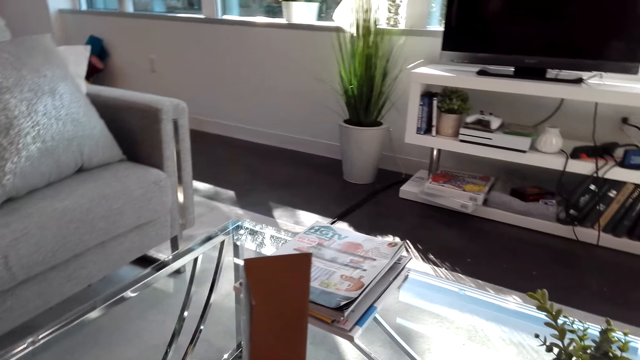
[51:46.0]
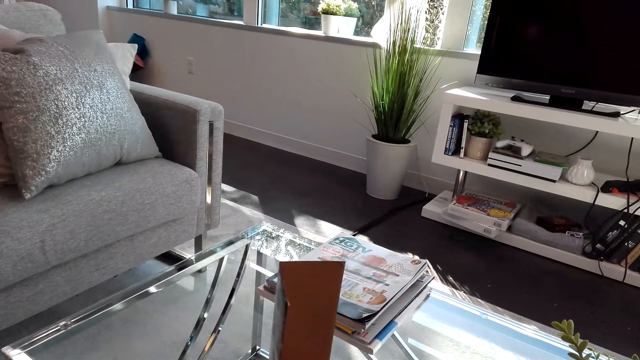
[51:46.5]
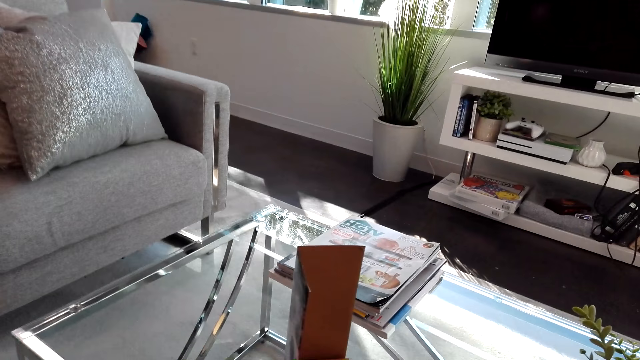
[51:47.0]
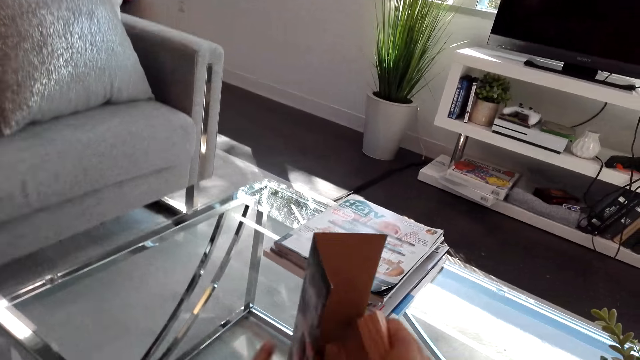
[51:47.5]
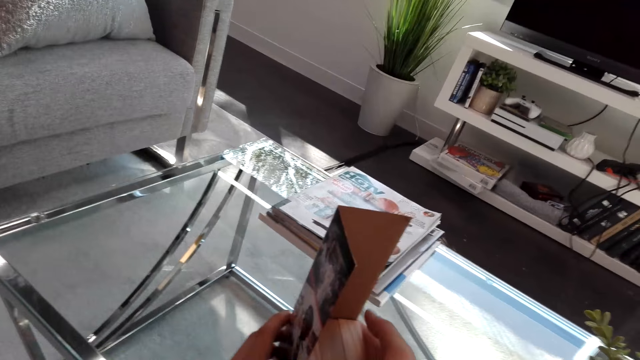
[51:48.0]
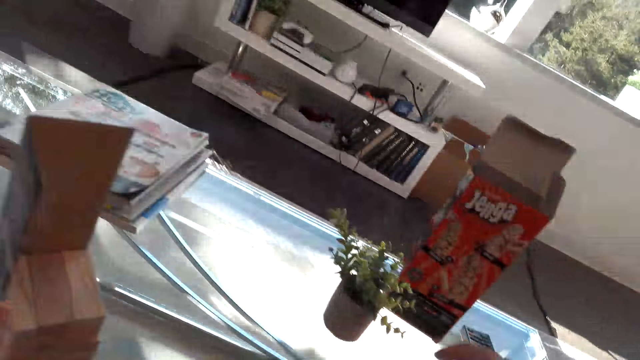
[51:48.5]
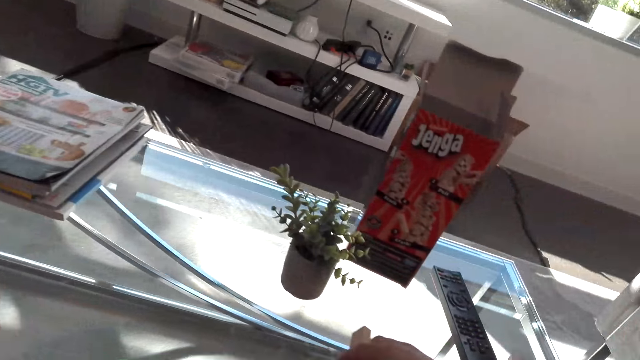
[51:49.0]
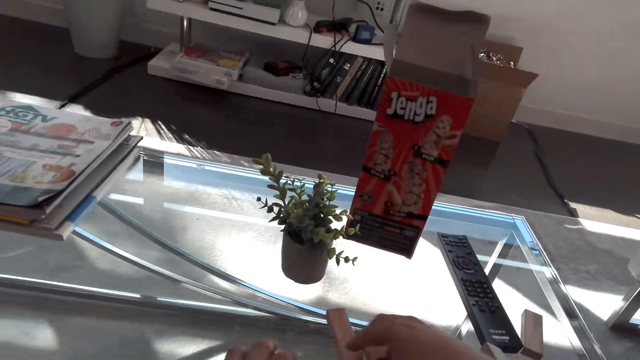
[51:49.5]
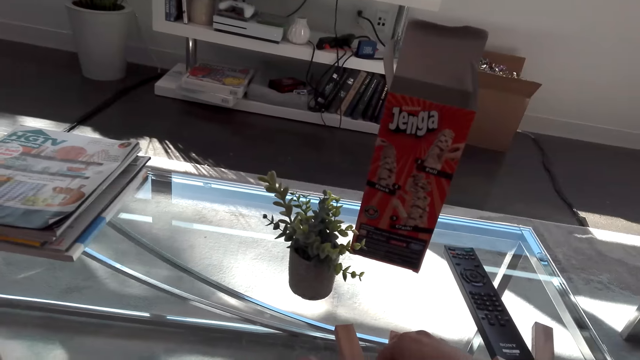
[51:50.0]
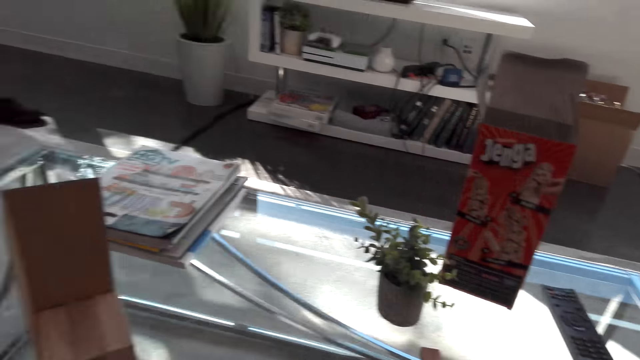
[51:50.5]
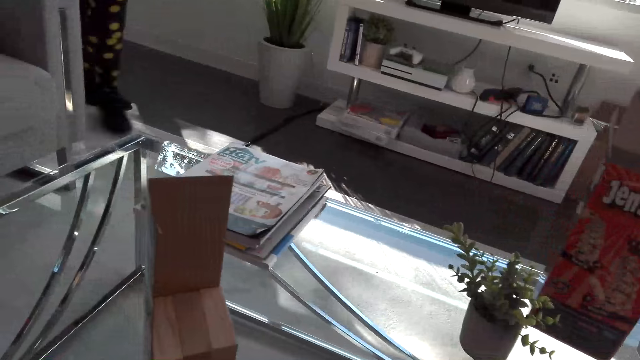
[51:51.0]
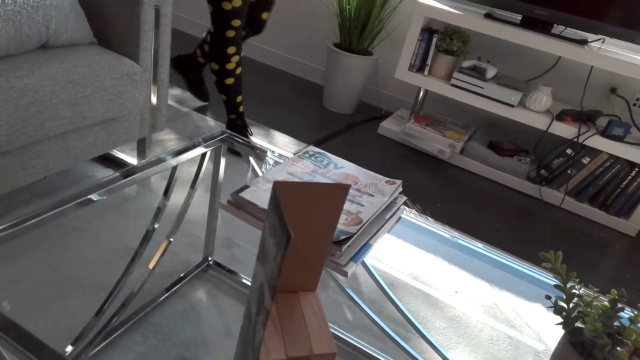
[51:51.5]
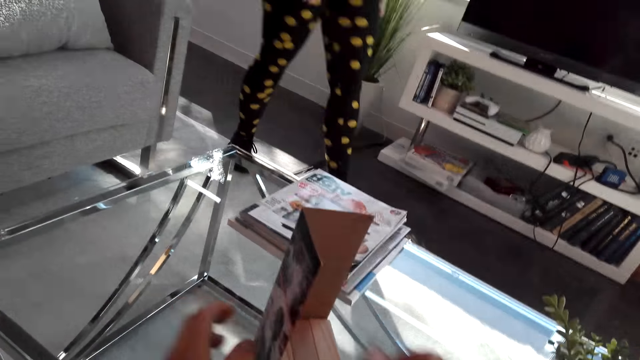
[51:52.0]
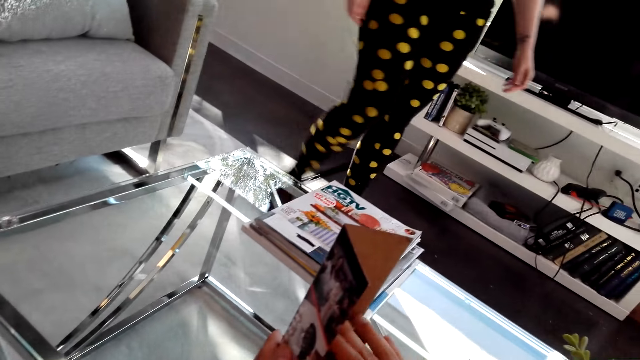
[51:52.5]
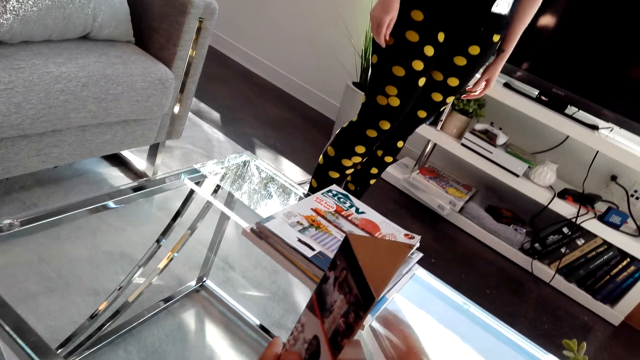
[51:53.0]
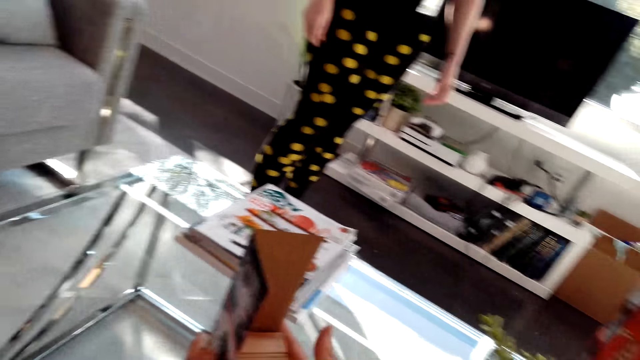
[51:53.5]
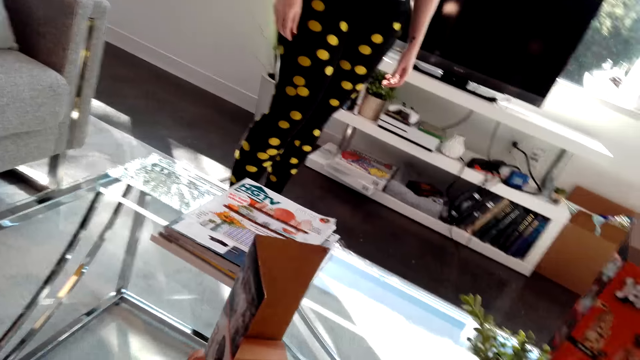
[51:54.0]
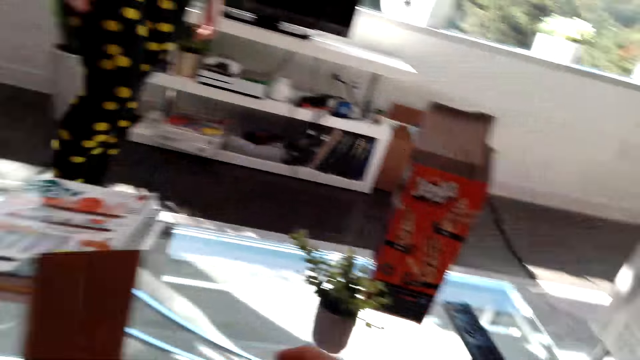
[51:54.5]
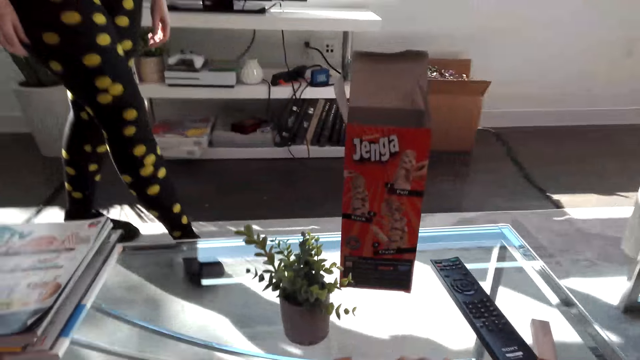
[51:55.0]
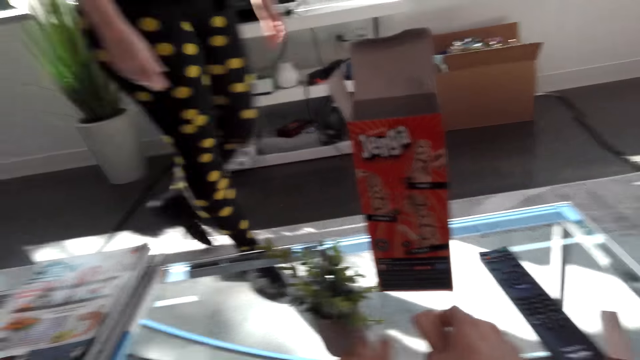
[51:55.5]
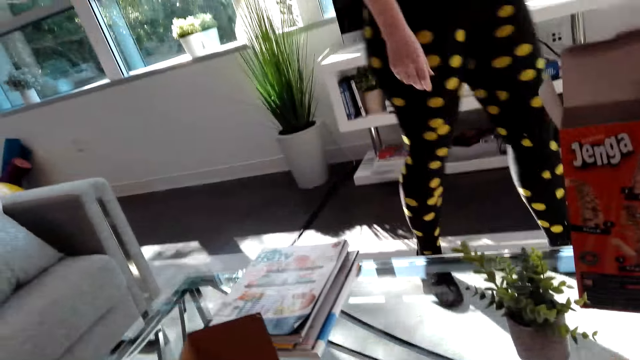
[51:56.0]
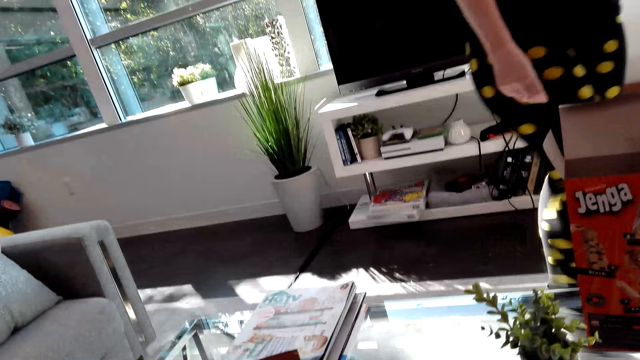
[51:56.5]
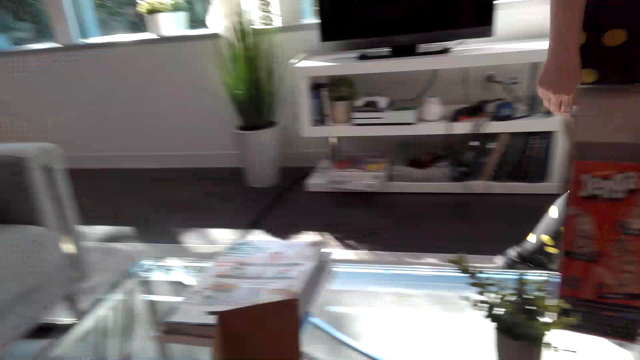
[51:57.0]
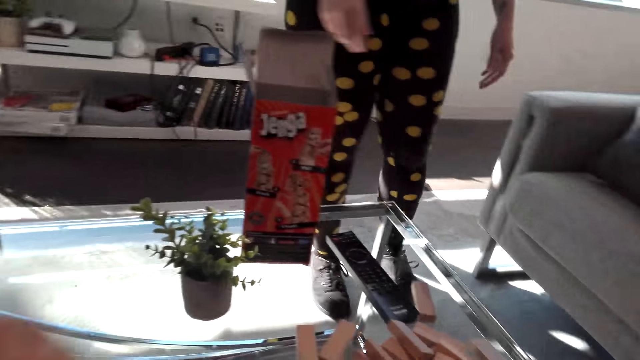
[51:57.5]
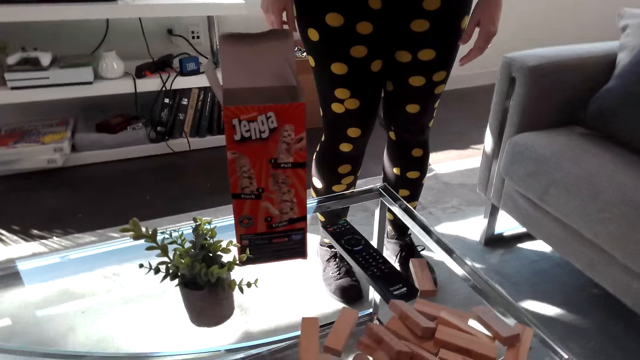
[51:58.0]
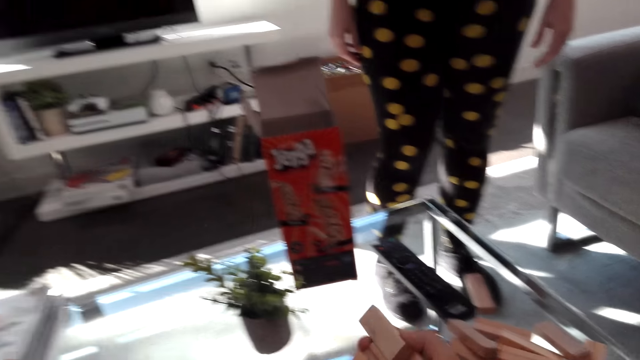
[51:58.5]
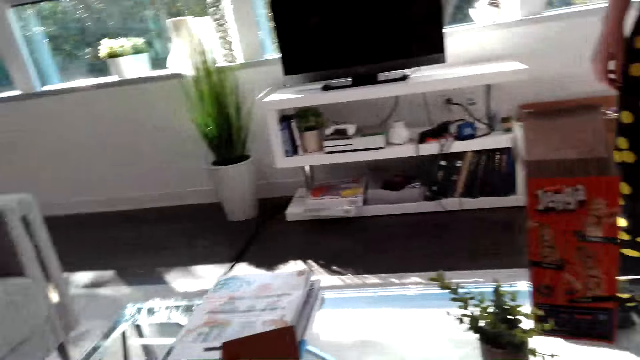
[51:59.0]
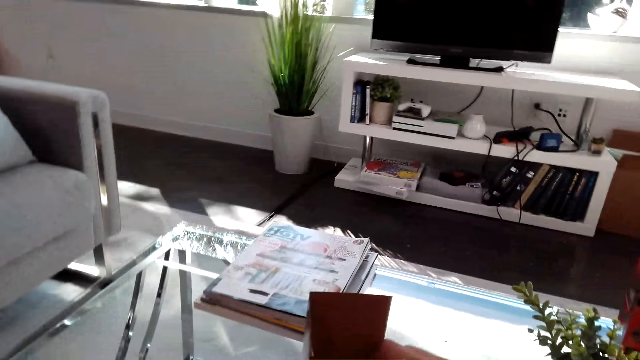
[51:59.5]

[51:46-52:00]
The camera wearer looks at the box. They put the puzzle pieces in the box. They arrange the jenga pieces in the box. They pick up the puzzles. They put the puzzle pieces in the box. The woman walks beside the table. The camera wearer picks up the puzzles. They put the puzzle pieces in the box.

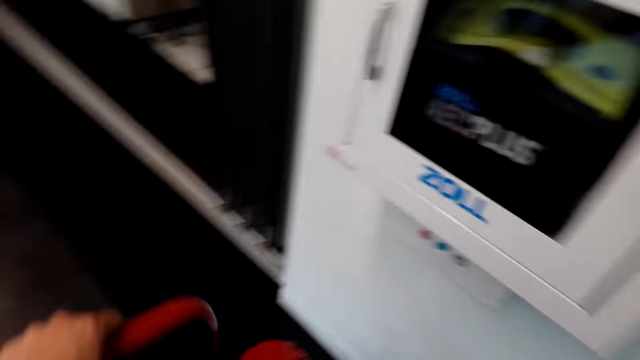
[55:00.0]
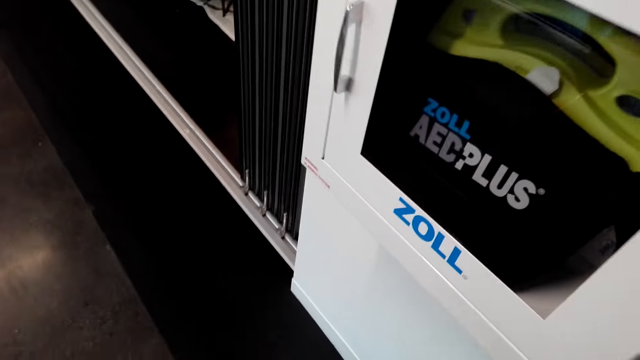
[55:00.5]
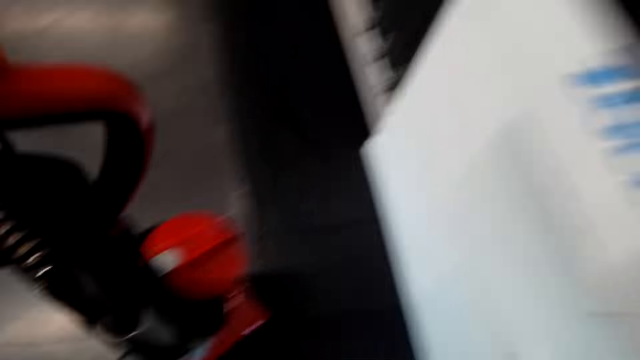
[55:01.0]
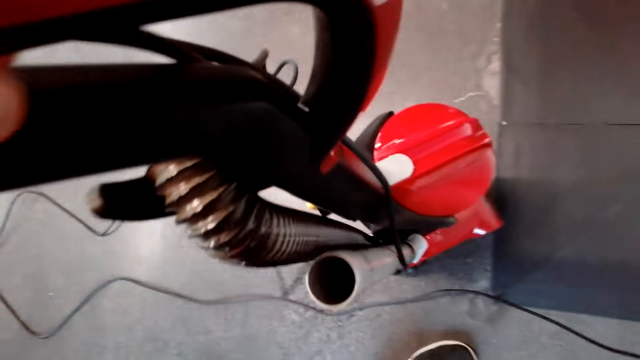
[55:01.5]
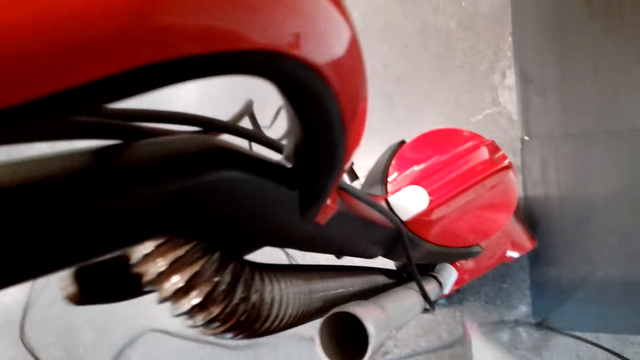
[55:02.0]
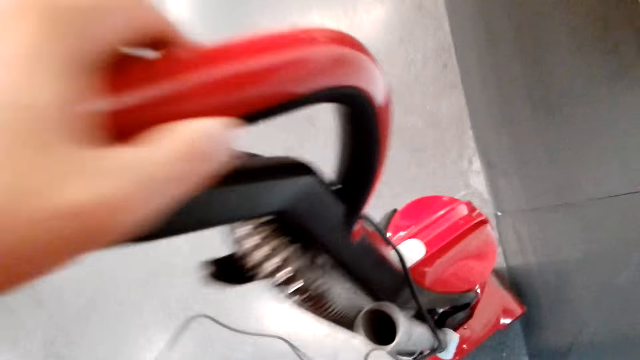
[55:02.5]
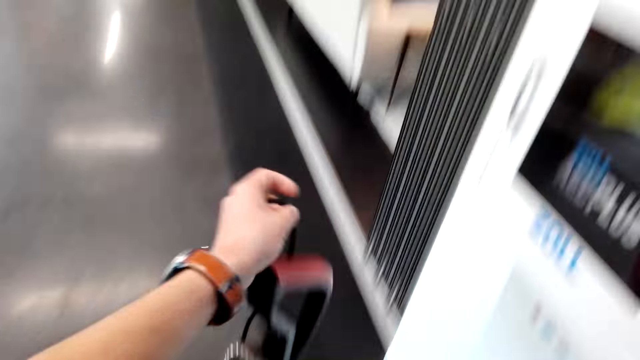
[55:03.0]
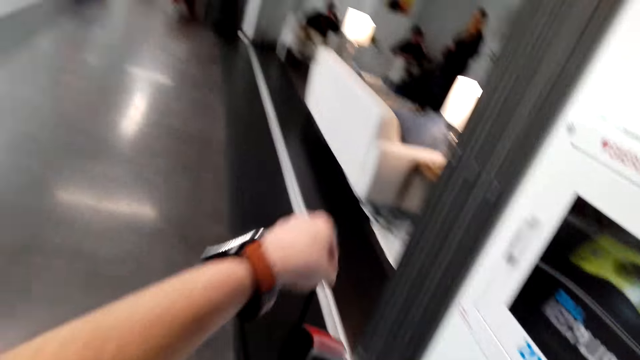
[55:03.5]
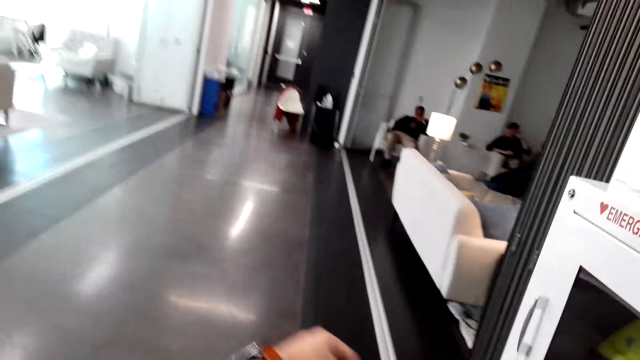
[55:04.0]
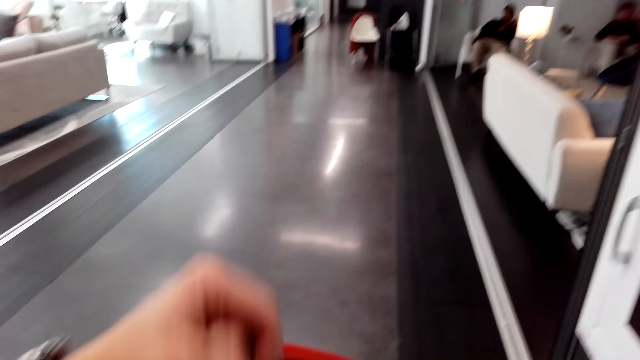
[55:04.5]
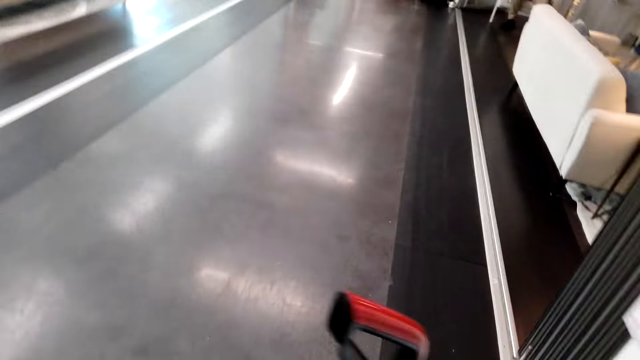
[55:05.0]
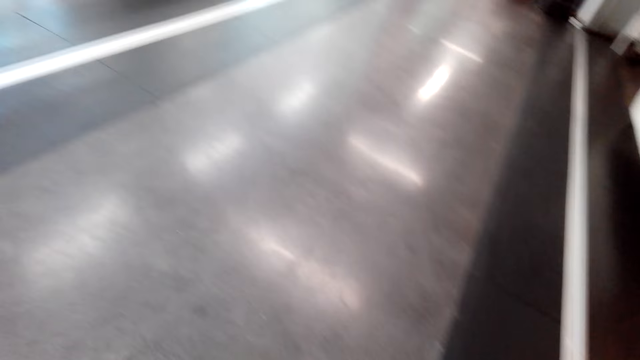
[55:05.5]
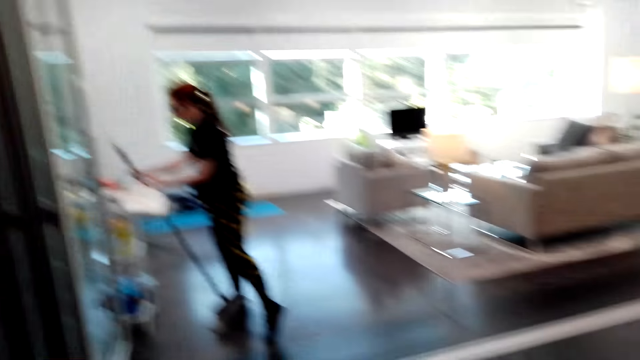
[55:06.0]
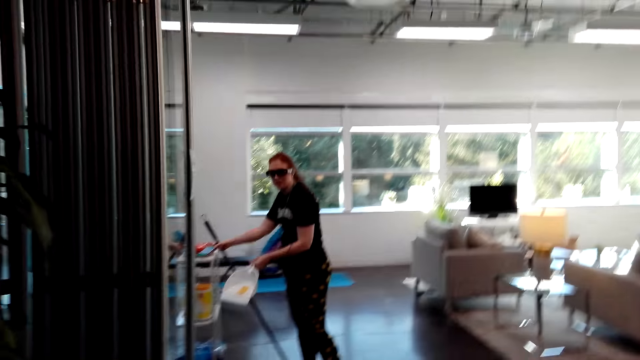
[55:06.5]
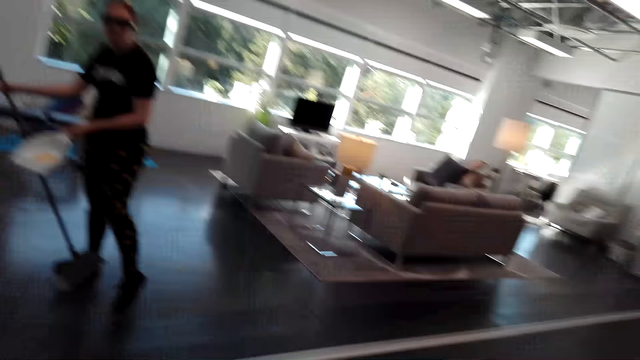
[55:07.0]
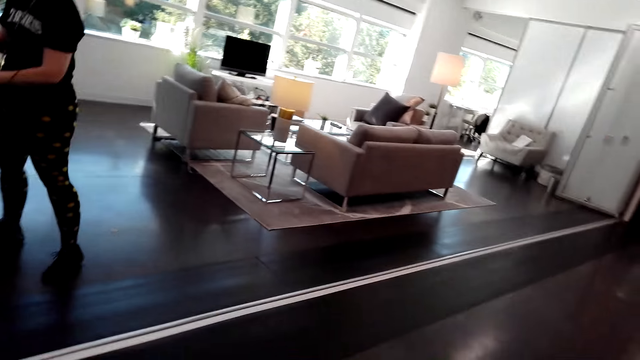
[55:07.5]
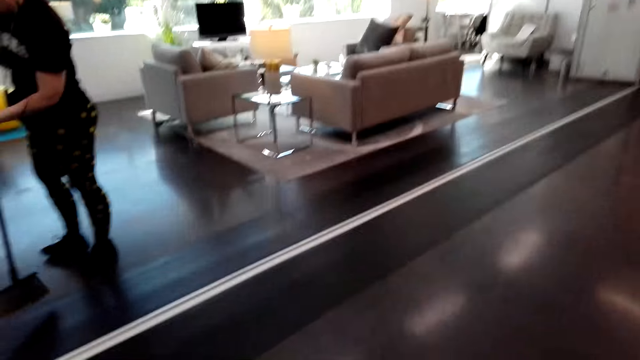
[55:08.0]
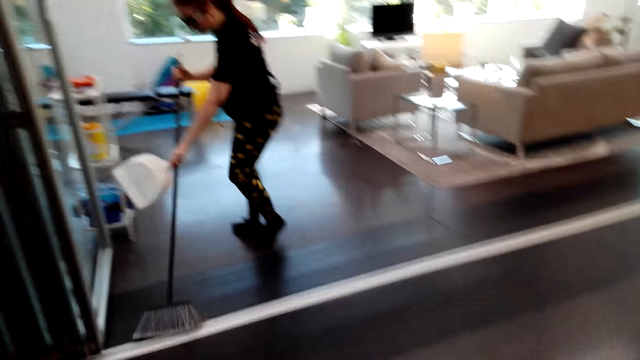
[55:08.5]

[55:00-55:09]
The camera wearer puts the vacuum cleaner down. They hold the vacuum cleaner. They move the hand. A woman holds the broom. The woman holds a dust pan and cellphone, and sweeps the floor with the broom. The camera wearer dialogues with the woman. They clean the floor with the vacuum cleaner.
